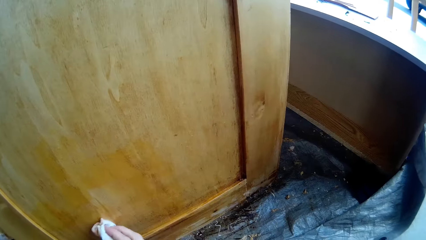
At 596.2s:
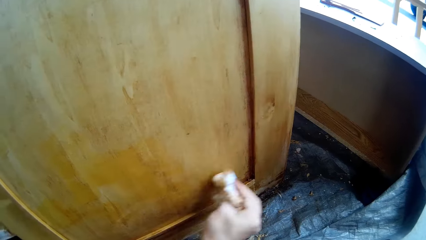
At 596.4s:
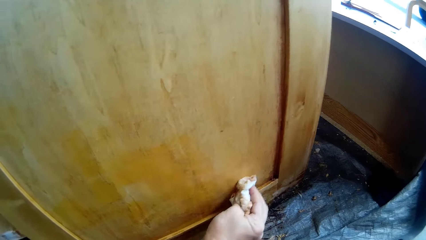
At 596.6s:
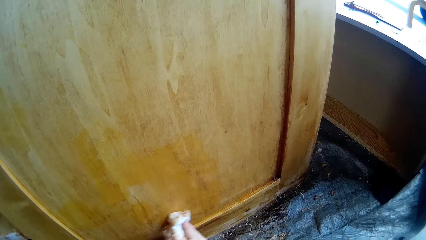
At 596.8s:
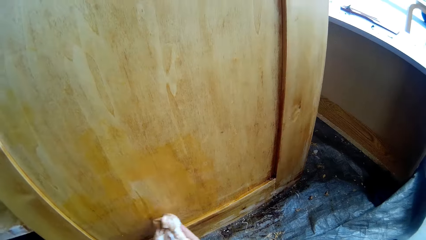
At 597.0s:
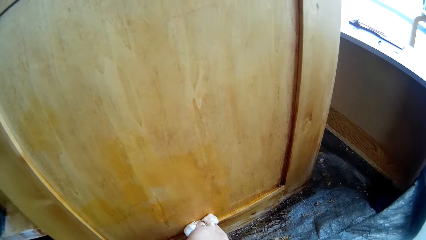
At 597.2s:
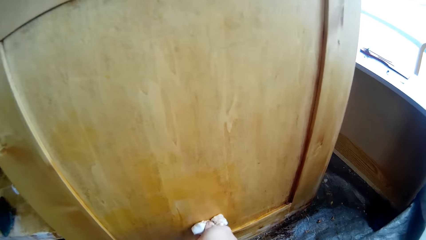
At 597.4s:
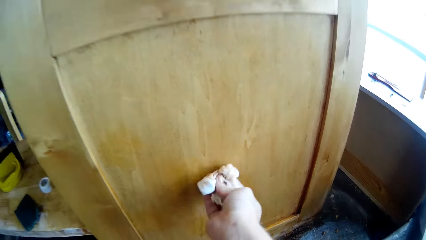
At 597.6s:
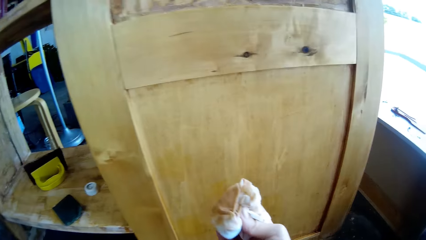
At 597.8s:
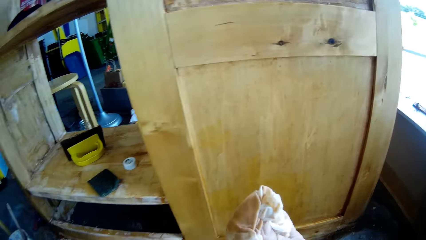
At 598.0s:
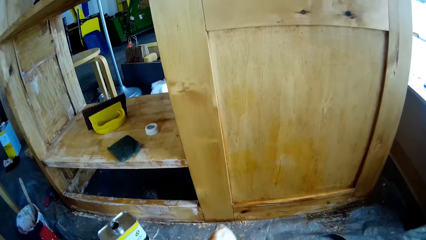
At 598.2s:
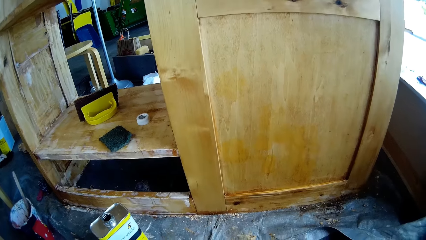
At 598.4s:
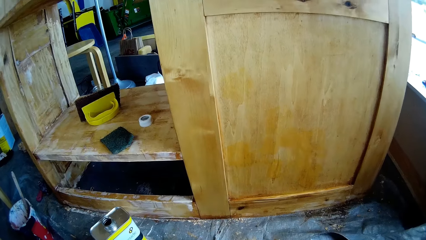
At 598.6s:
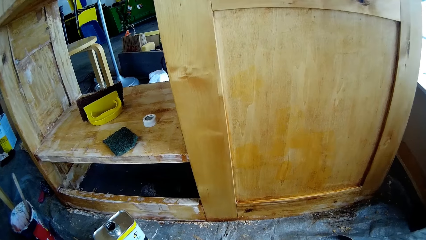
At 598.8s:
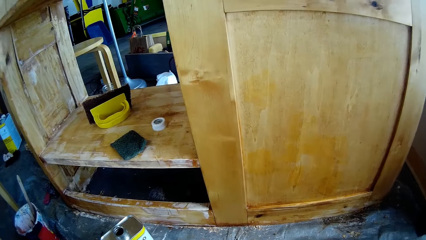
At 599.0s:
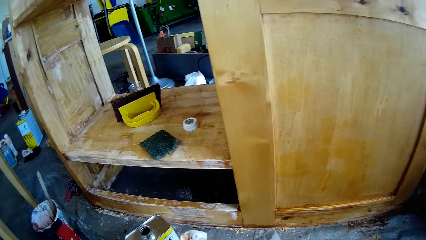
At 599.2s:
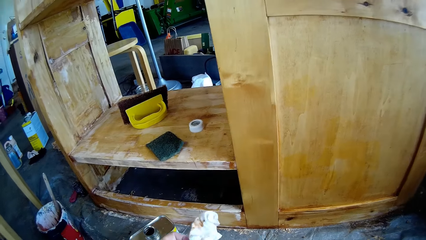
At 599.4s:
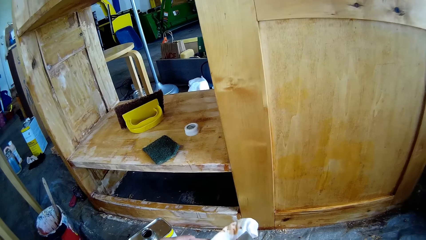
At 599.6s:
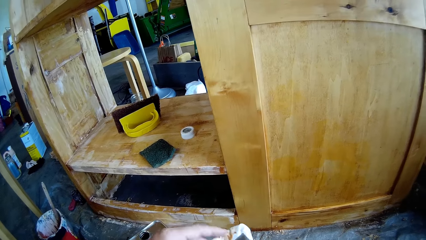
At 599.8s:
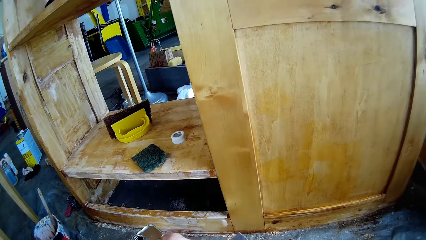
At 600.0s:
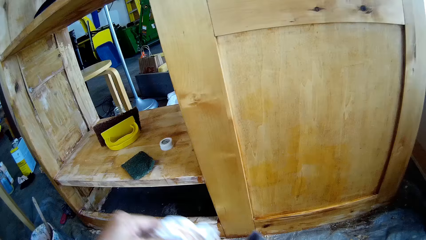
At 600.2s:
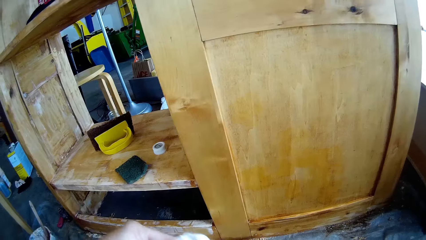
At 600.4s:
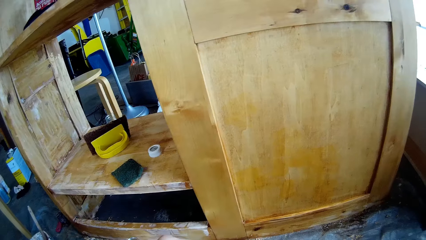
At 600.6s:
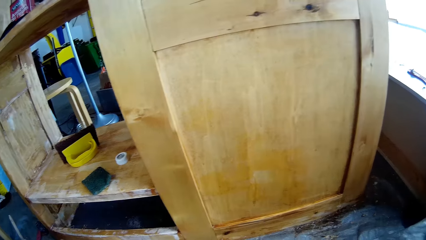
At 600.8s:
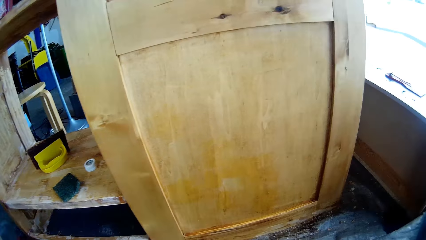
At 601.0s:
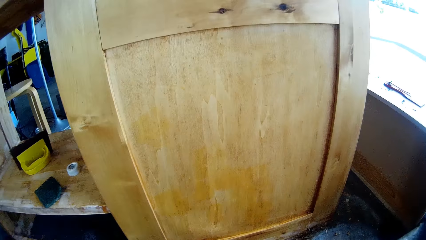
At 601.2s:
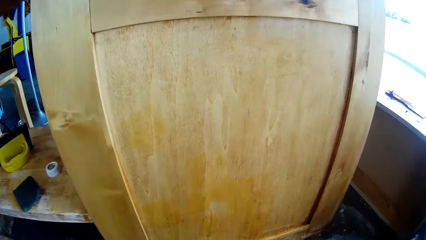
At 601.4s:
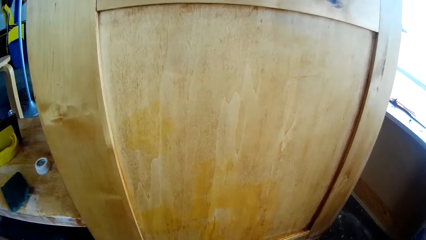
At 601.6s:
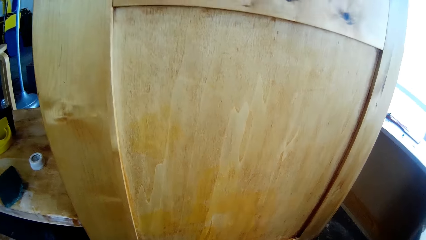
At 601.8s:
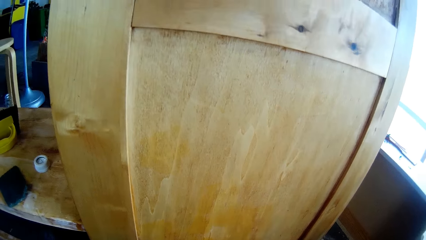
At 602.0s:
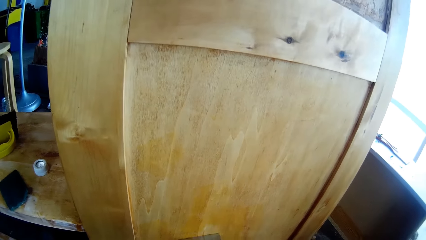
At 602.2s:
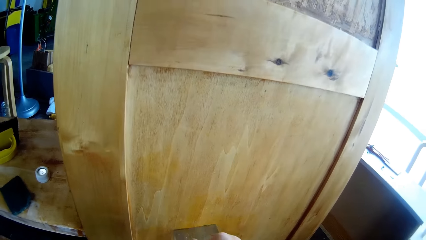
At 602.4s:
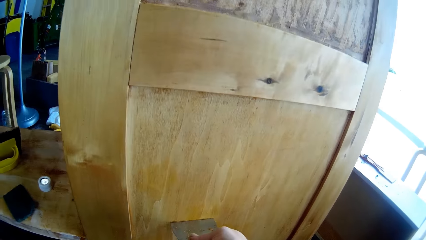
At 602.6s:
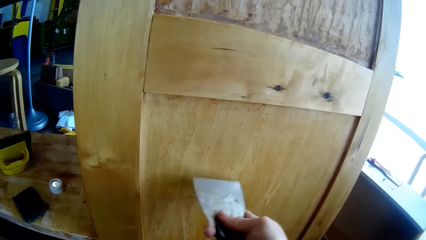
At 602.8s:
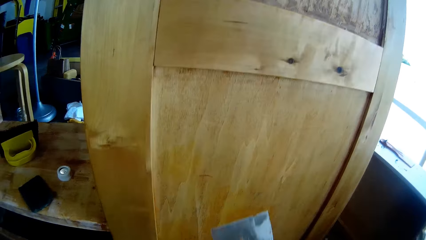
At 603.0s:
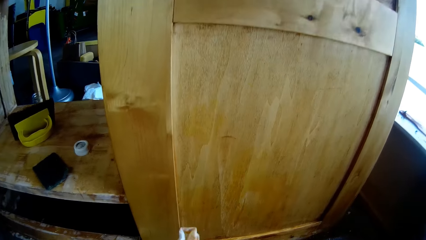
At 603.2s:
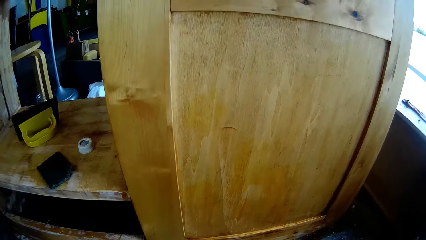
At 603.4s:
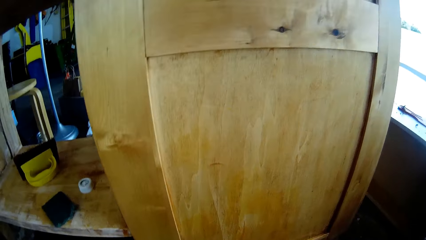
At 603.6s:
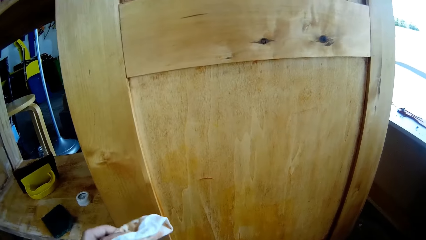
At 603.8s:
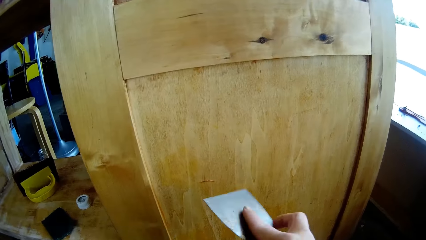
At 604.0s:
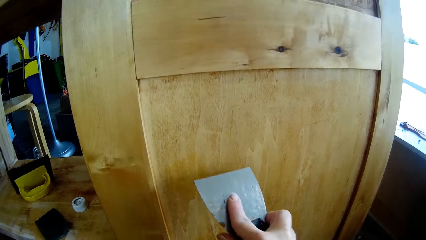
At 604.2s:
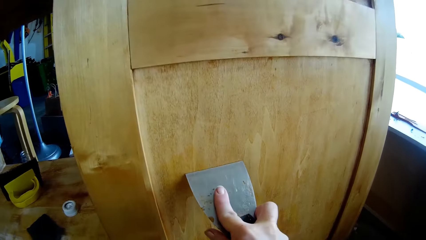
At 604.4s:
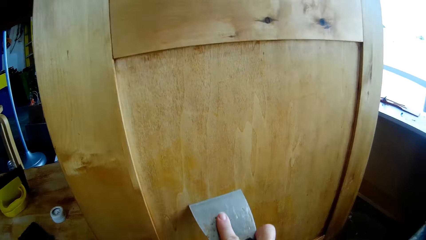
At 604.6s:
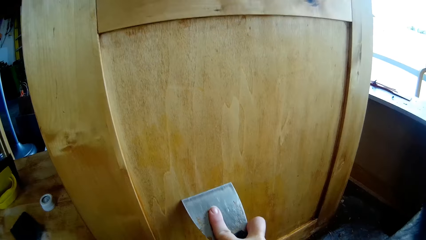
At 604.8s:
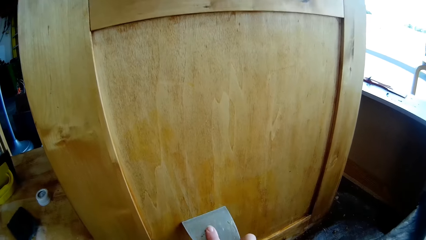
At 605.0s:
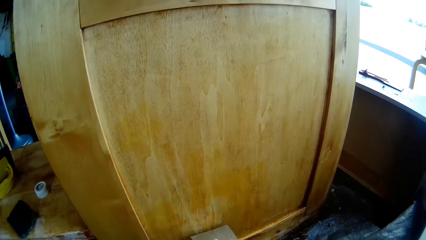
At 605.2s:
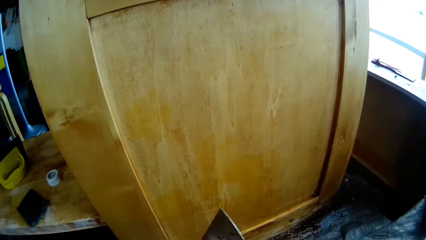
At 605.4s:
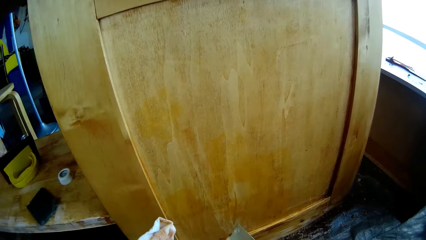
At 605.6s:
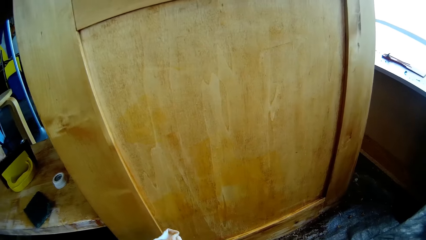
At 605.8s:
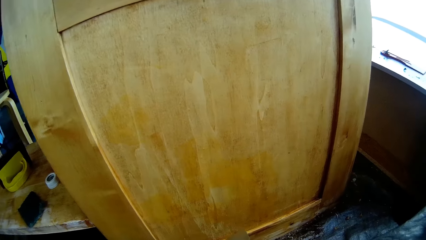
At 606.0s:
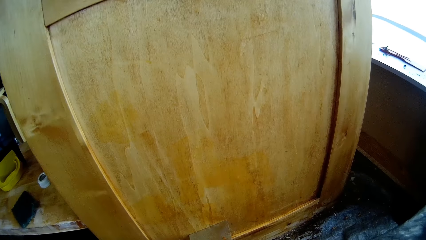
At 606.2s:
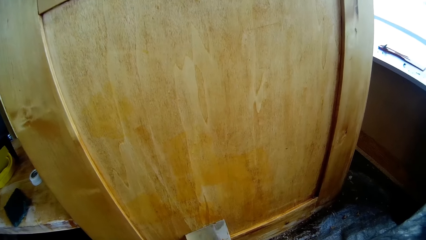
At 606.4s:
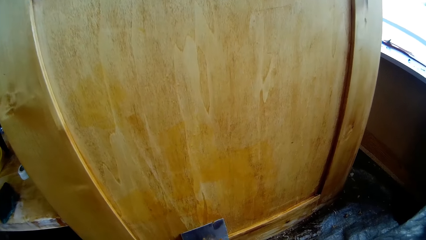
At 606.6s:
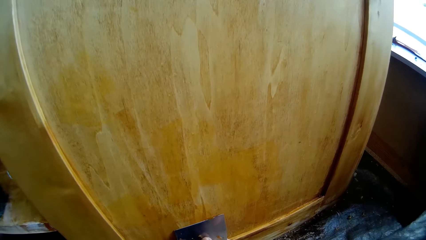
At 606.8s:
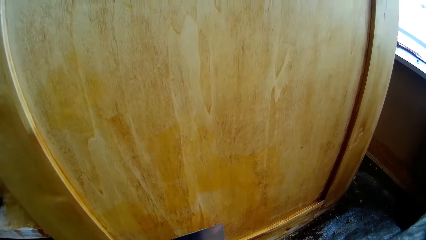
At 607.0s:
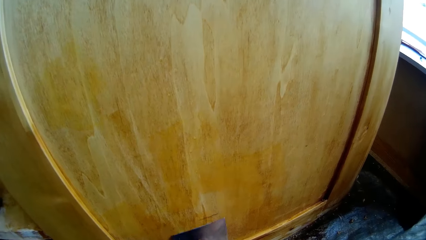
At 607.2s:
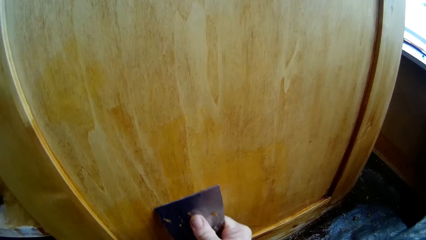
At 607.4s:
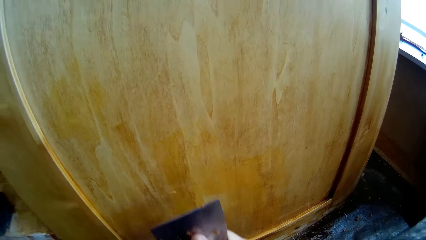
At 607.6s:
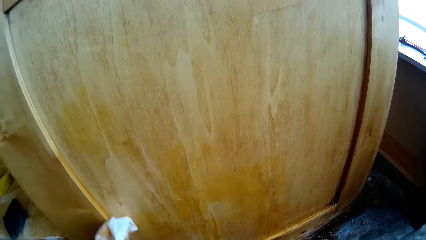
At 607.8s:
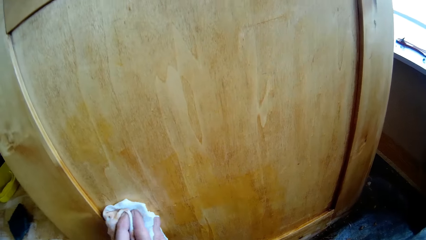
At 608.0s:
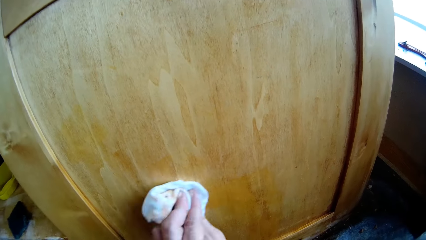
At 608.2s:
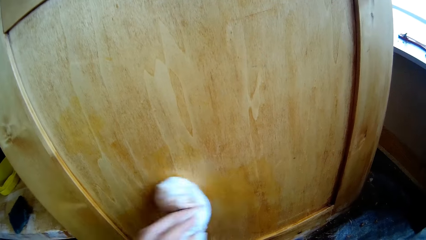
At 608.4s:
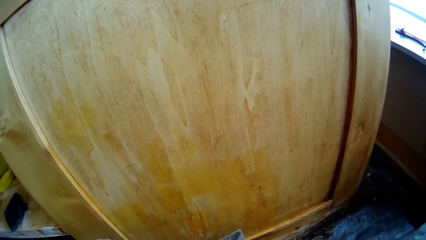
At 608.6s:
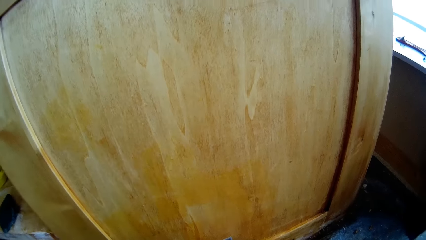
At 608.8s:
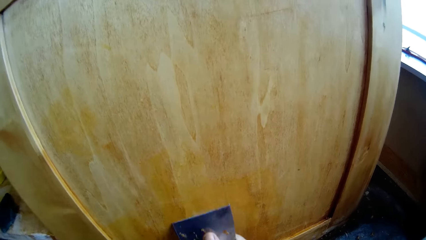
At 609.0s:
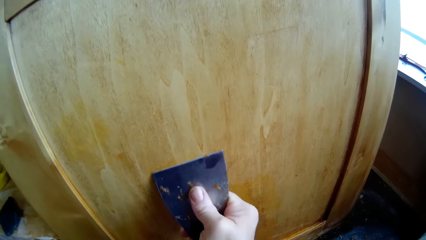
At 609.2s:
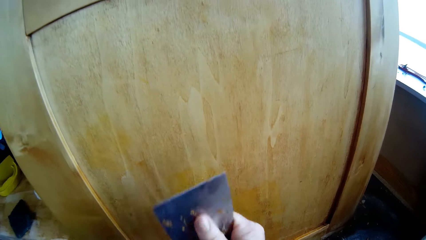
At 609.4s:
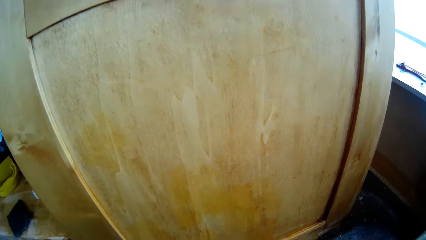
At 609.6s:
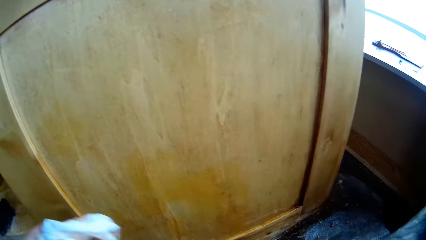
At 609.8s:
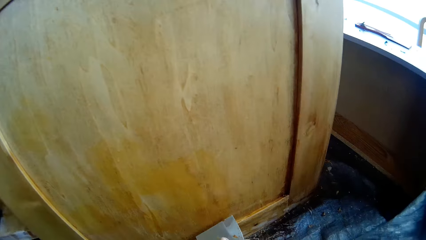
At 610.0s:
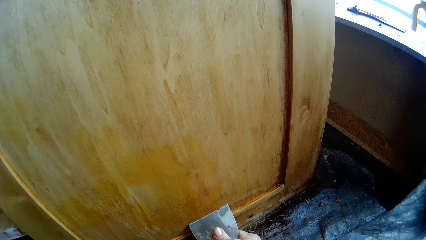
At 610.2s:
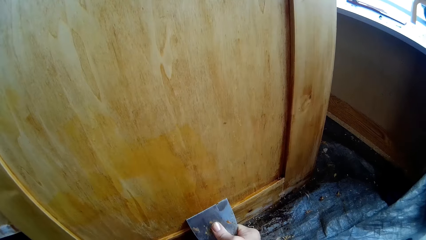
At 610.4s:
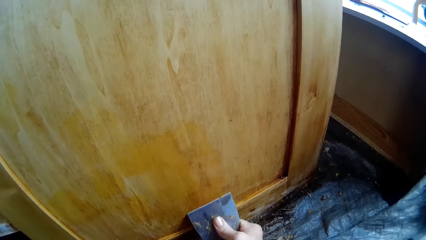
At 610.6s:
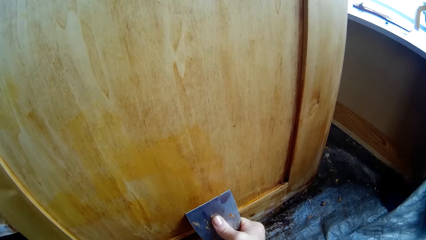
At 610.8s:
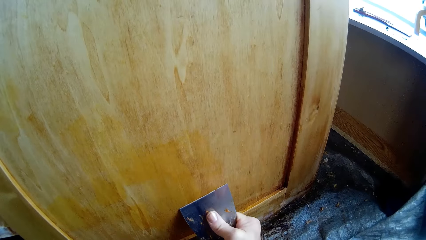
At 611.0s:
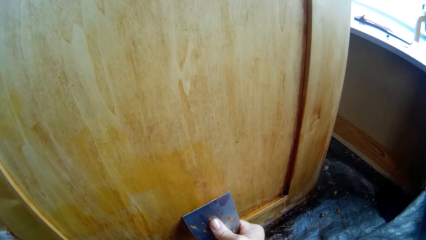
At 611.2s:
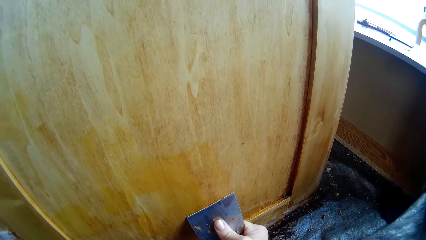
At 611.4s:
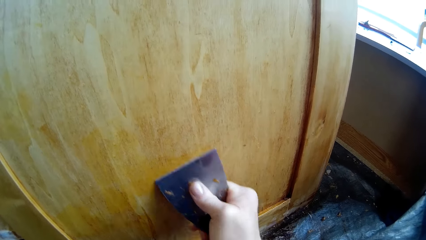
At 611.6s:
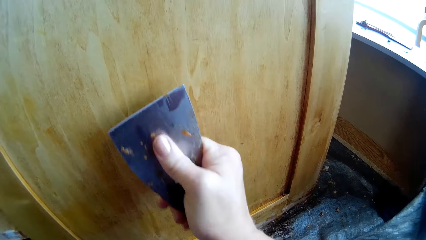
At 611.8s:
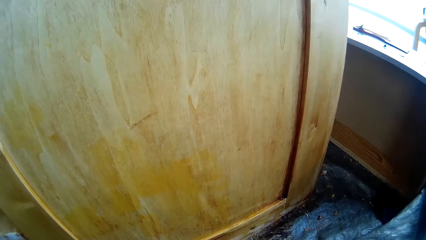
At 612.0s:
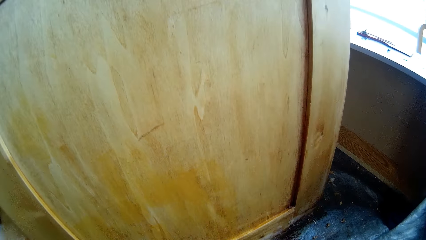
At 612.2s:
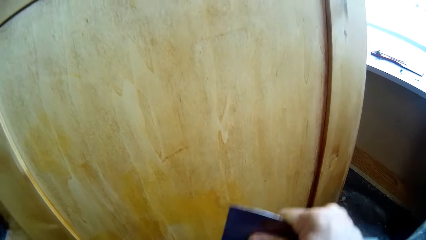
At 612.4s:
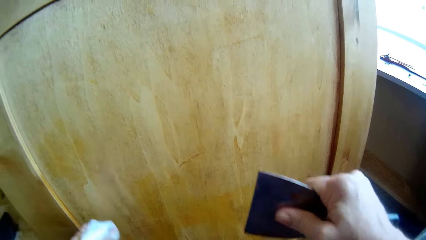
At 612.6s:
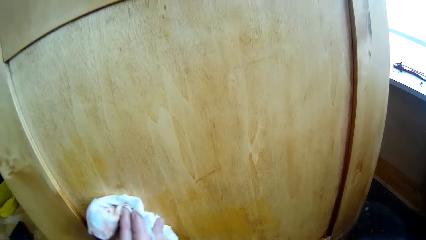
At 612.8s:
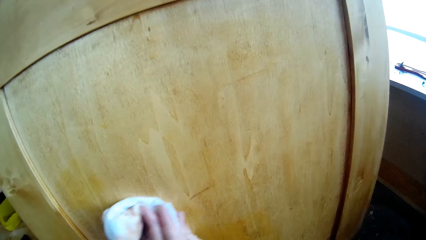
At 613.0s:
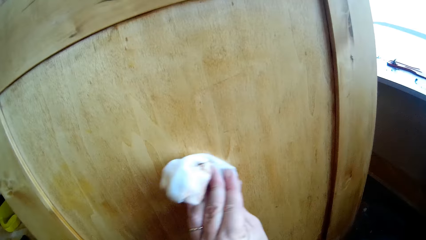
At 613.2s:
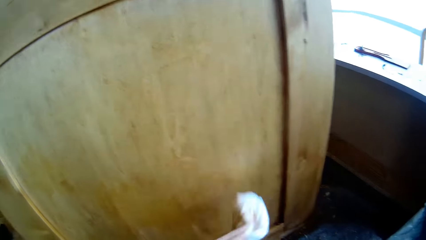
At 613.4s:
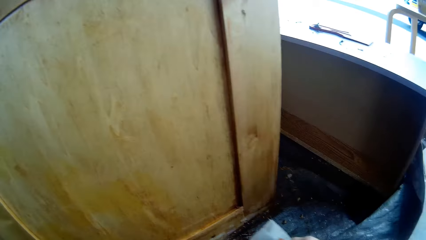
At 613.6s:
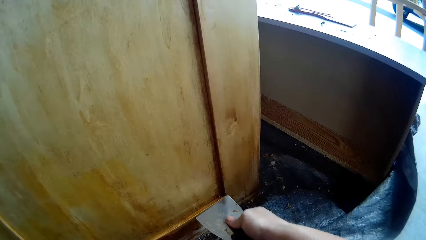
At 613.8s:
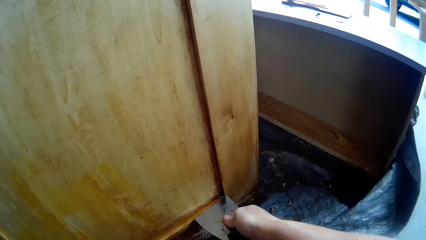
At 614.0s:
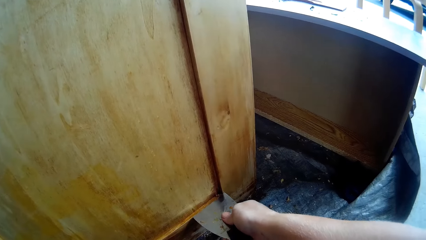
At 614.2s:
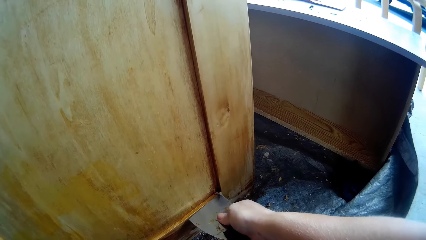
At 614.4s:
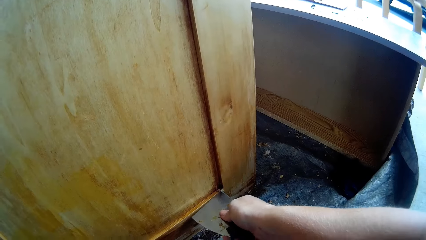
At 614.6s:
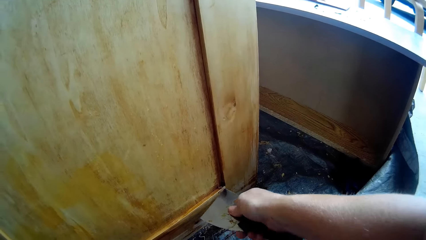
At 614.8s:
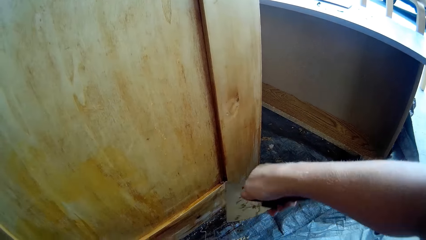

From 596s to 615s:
The camera wearer removes the cloth from the cupboard. They wipe the scraper. They scrape off the cupboard. They wipe the scraper. They scrape off the cupboard. They wipe the scraper. They scrape off the cupboard. They wipe the wooden structure with the cloth. They scrape off the cupboard. They wipe the scraper. They scrape off the cupboard. They wipe the wooden structure with the cloth. They scrape the cupboard.
